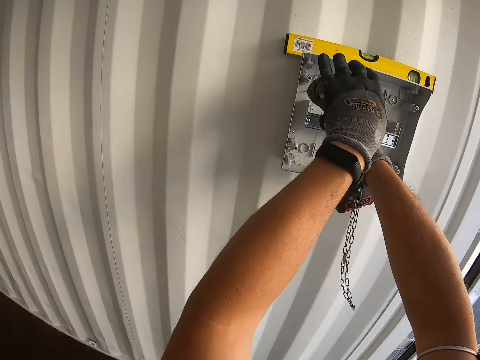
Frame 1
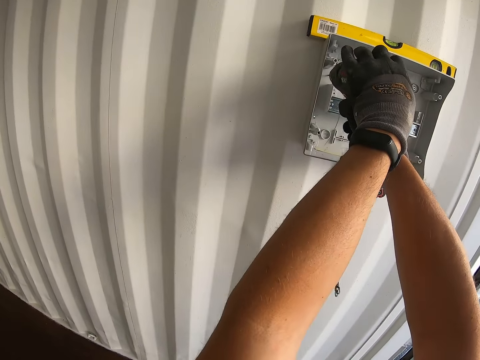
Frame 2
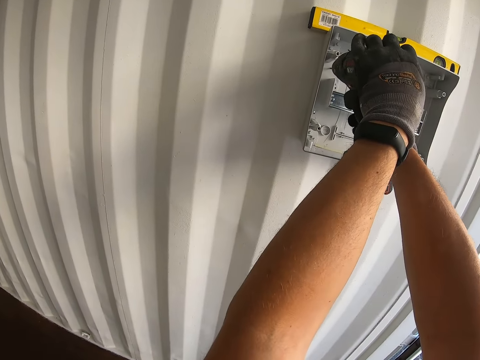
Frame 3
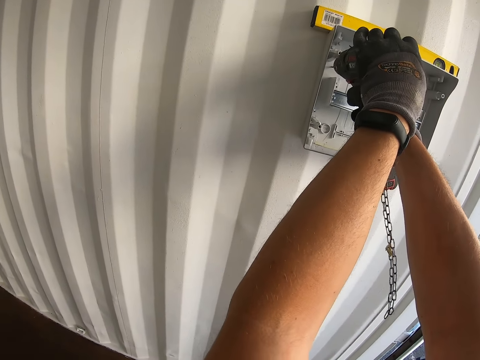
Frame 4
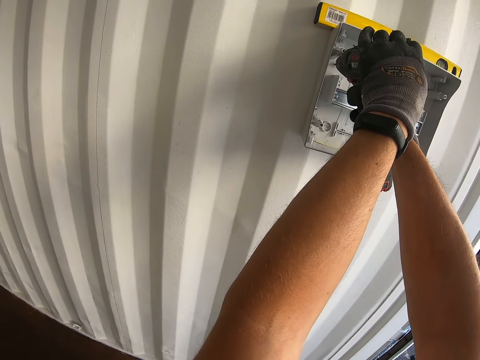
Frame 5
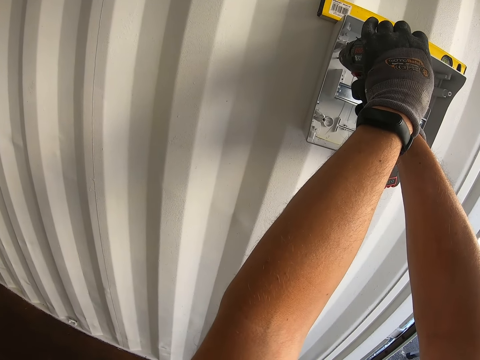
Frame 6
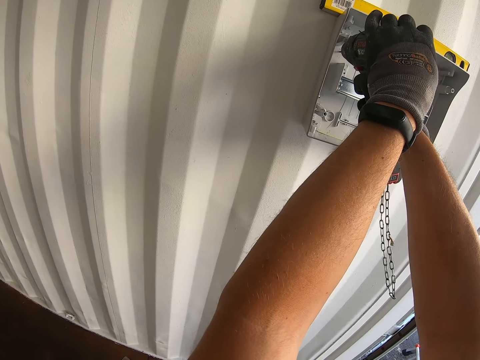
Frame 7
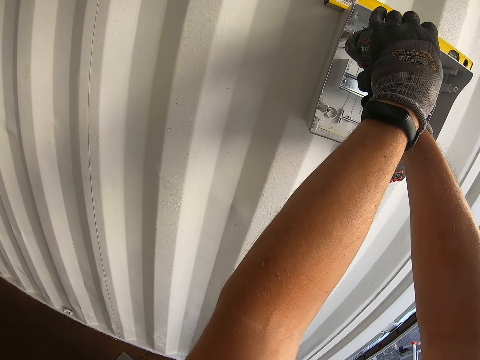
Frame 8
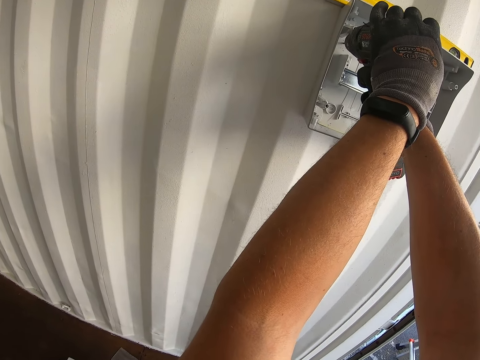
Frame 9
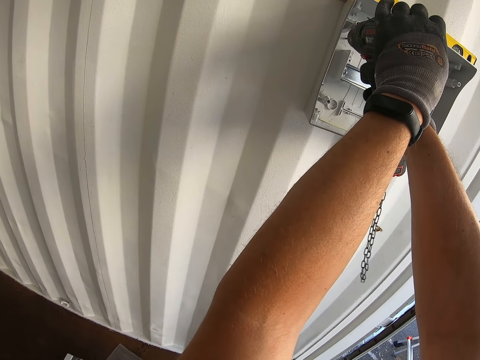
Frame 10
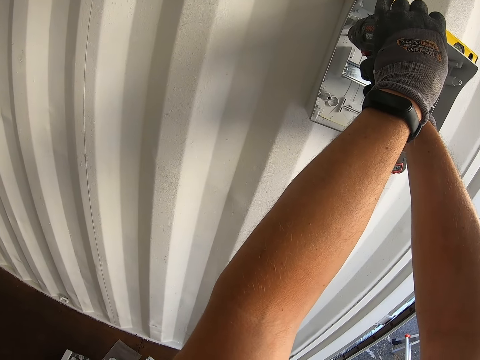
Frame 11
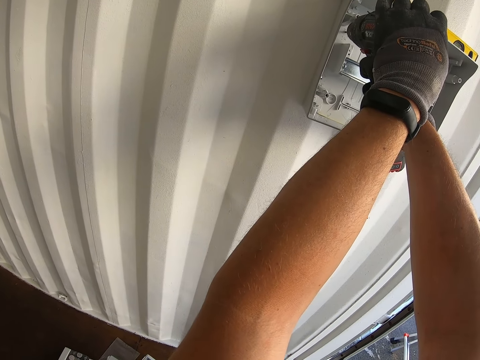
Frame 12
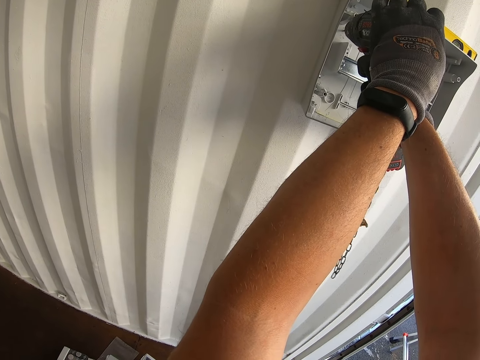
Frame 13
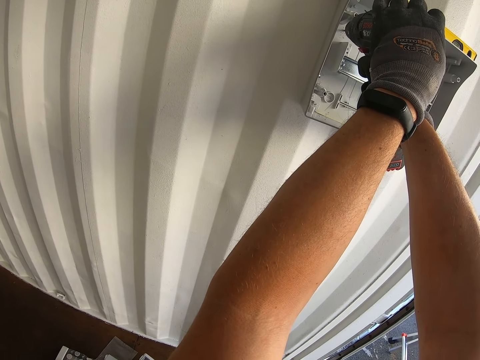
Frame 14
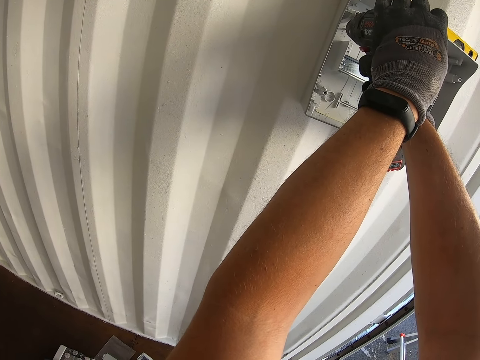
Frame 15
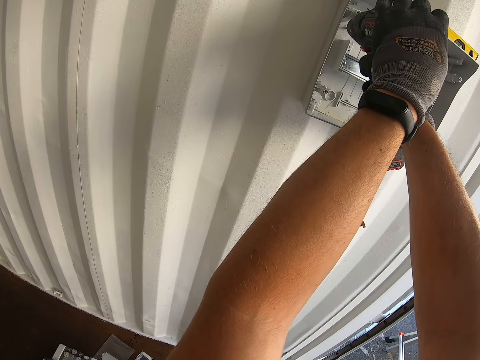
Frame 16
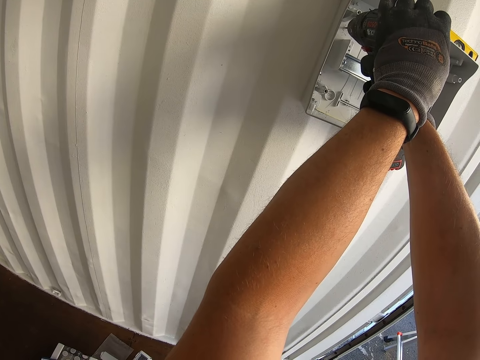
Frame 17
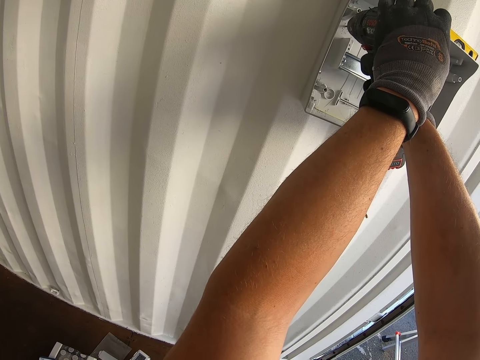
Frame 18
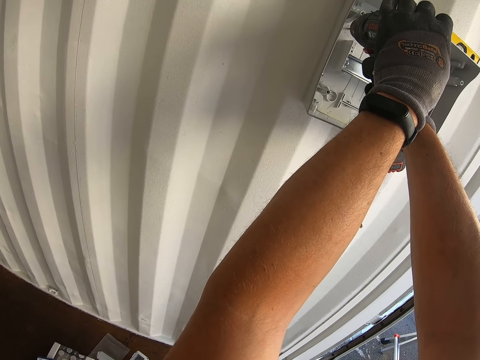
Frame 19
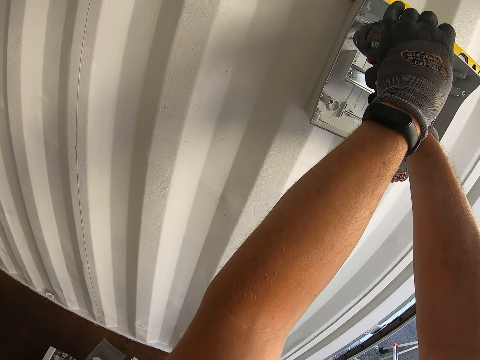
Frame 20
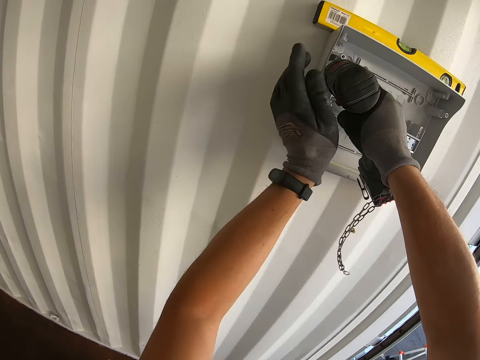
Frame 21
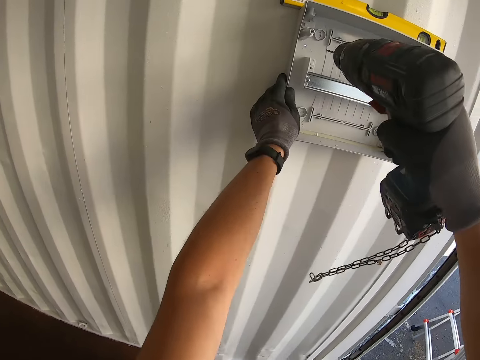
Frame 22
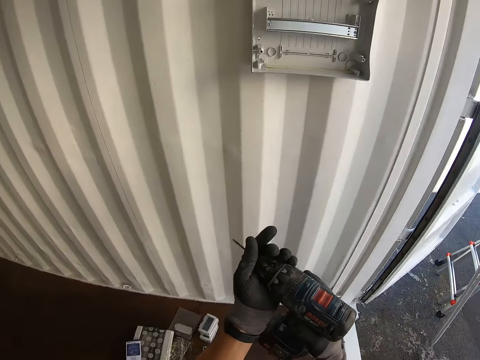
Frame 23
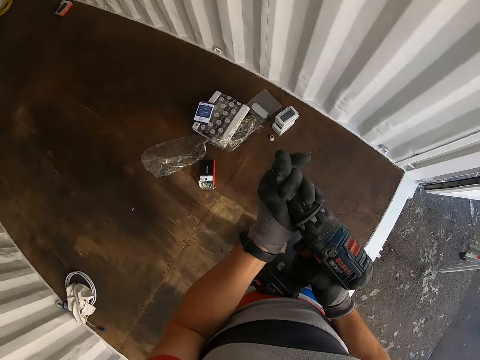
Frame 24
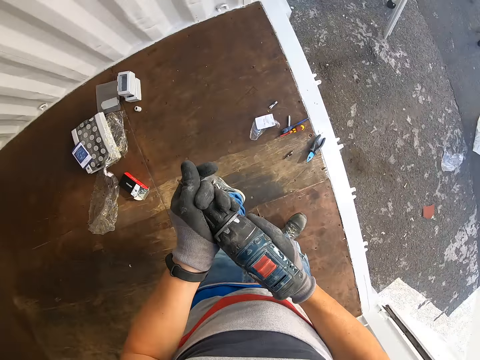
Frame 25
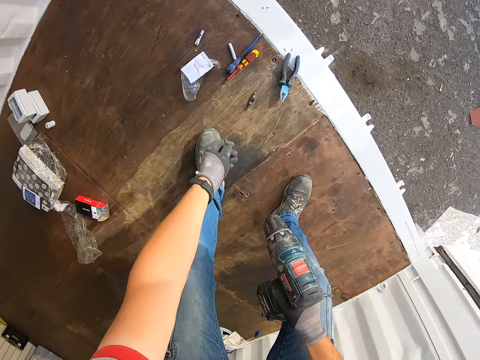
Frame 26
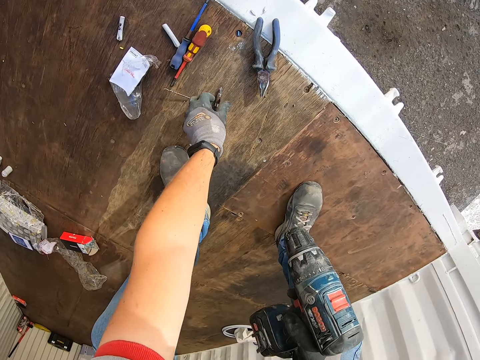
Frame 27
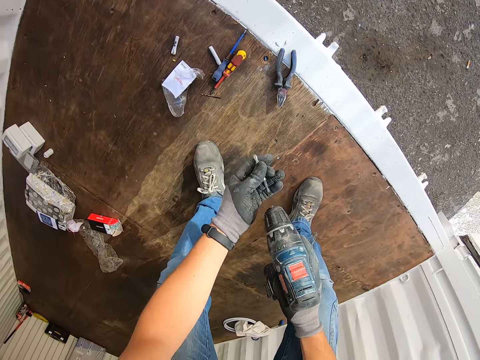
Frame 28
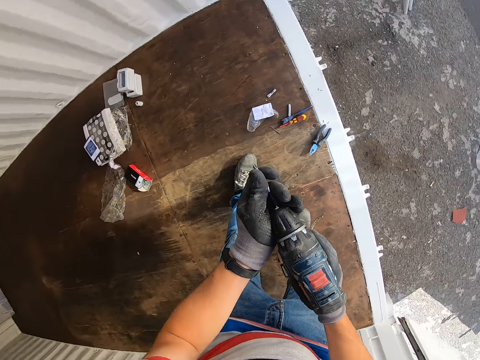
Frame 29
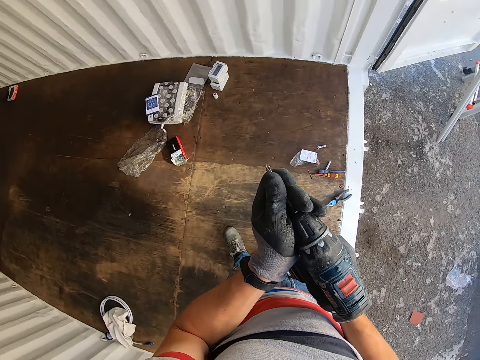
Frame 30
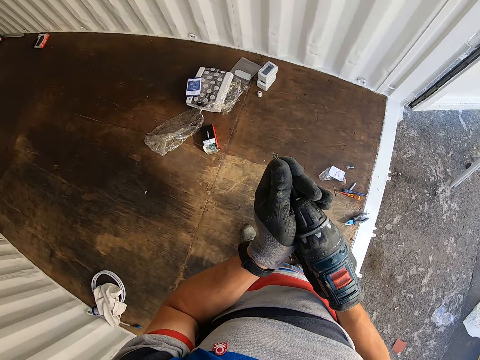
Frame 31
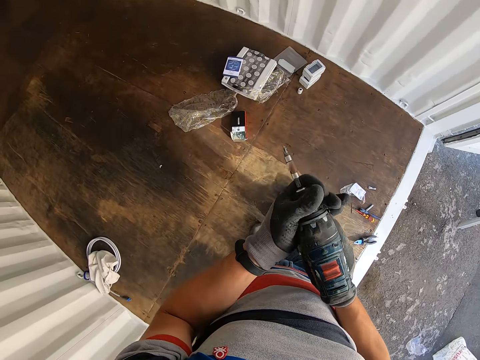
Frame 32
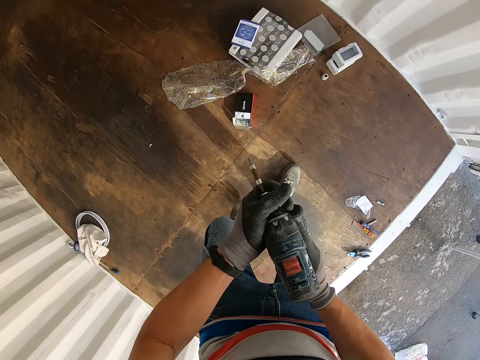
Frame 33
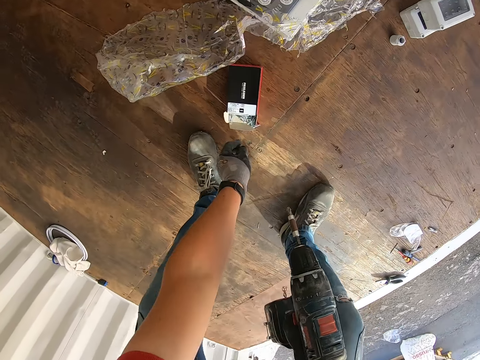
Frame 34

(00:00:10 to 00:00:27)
The camera wearer drills the holes on the socket box with the nail gun. They remove the drill bit from the nail gun. They fix the drill bit on the nail gun.

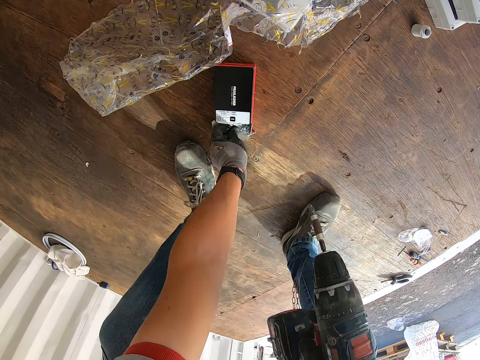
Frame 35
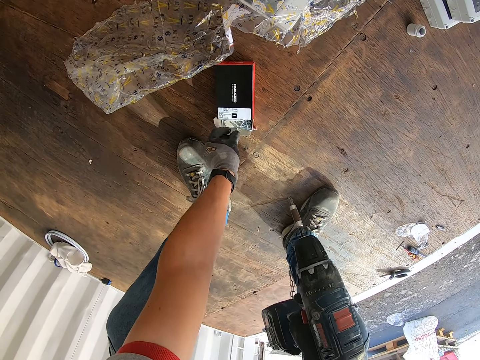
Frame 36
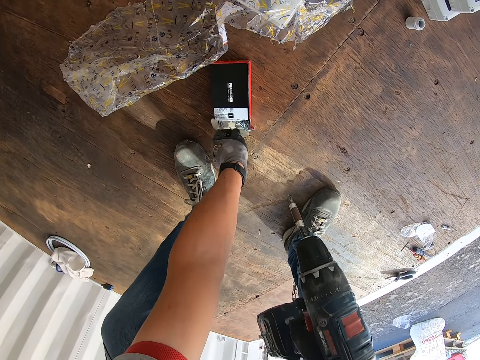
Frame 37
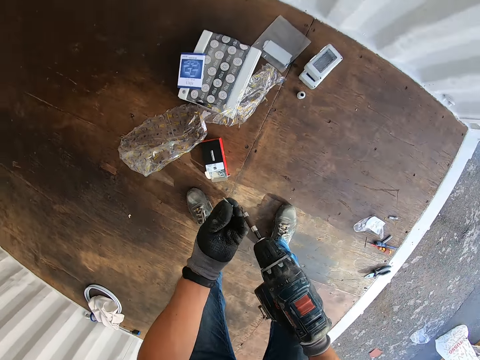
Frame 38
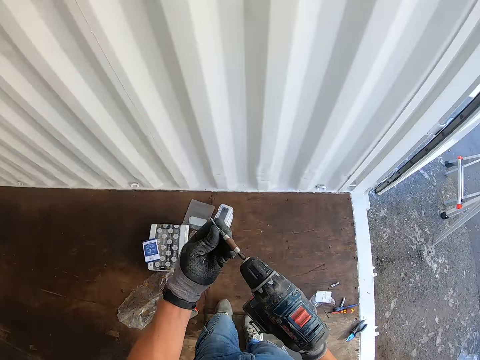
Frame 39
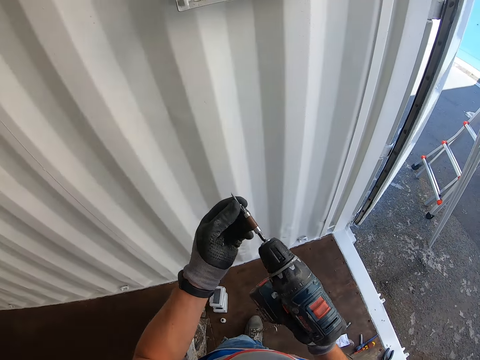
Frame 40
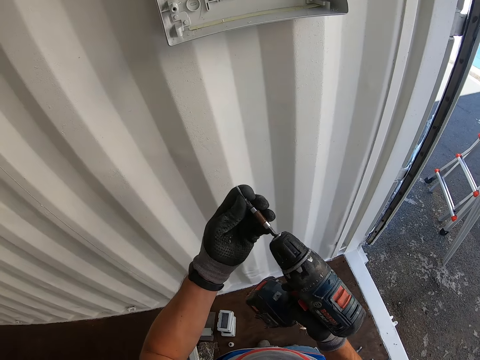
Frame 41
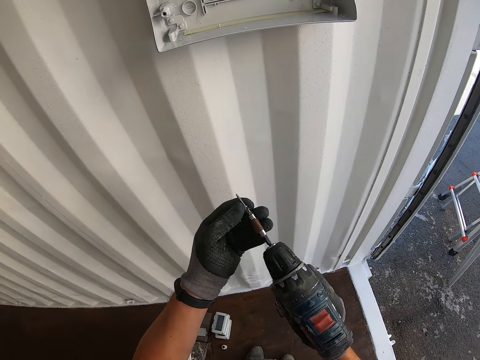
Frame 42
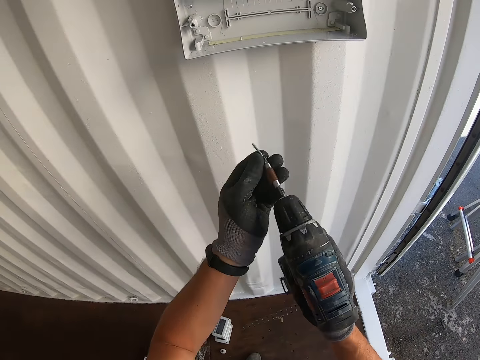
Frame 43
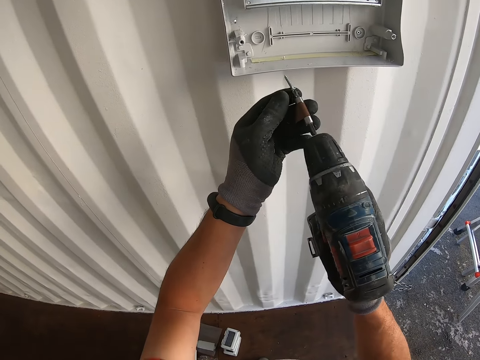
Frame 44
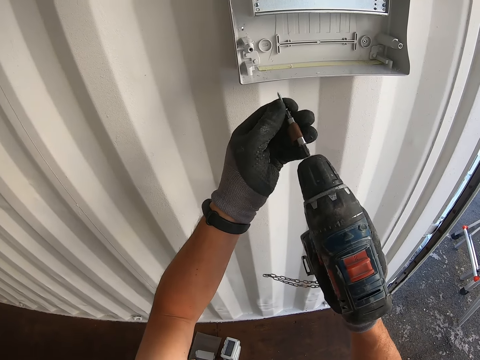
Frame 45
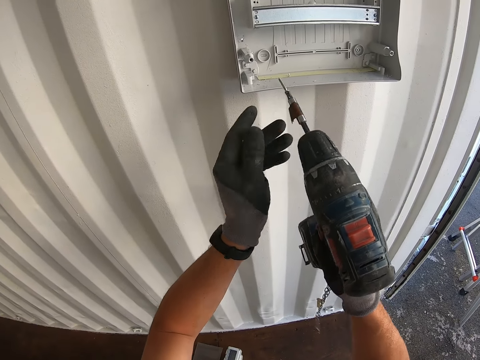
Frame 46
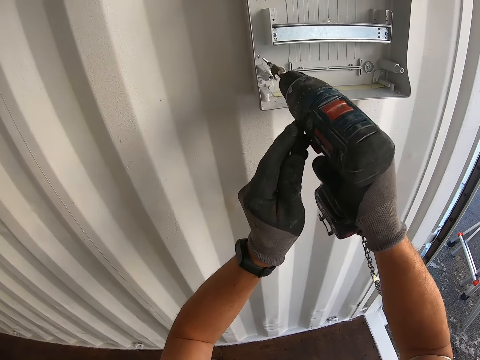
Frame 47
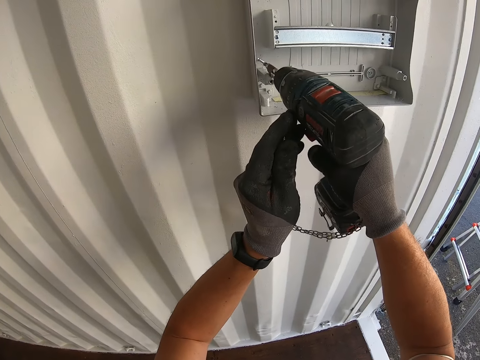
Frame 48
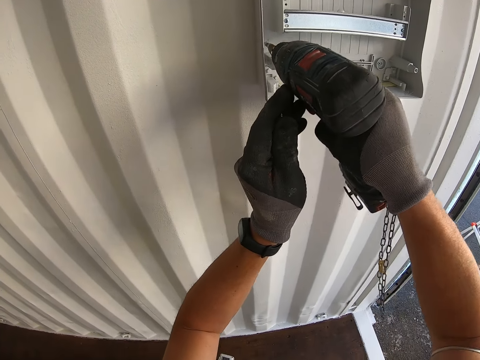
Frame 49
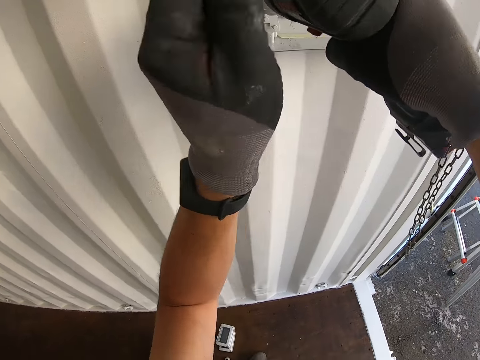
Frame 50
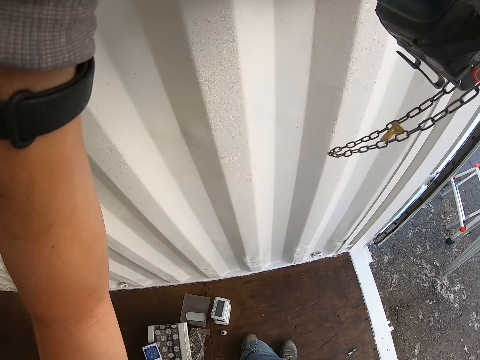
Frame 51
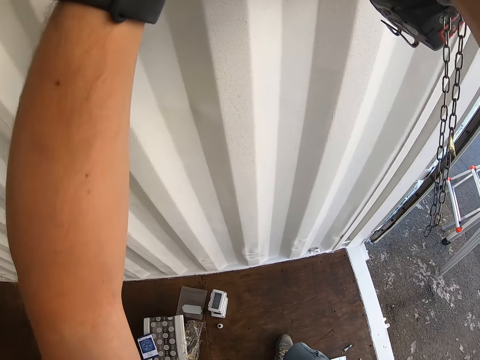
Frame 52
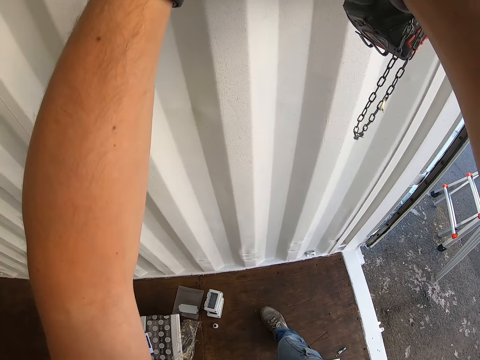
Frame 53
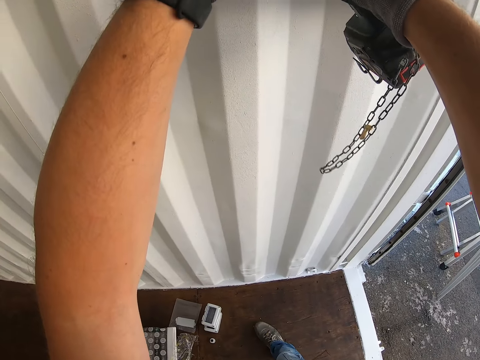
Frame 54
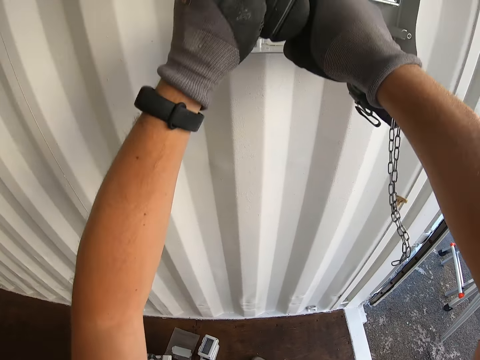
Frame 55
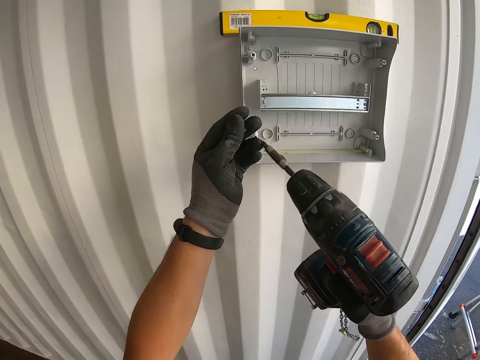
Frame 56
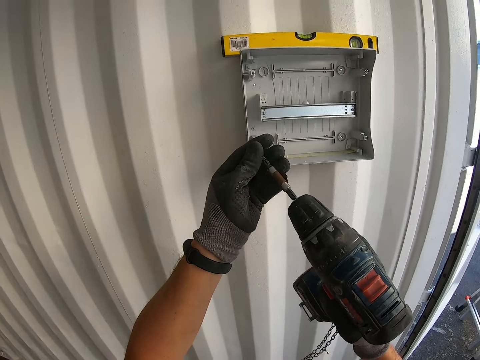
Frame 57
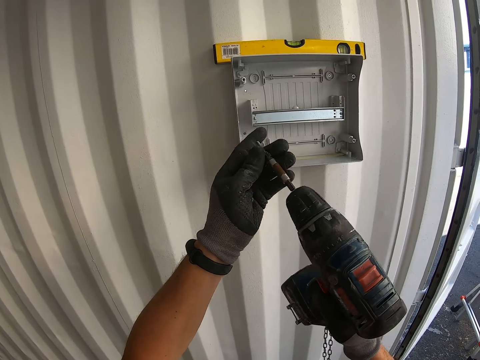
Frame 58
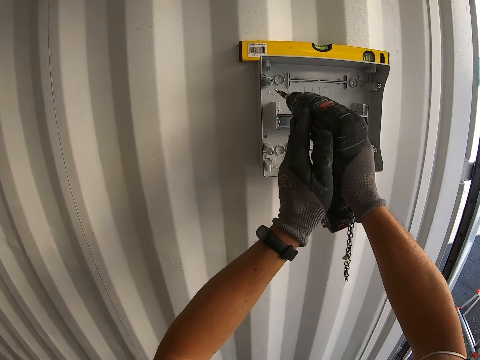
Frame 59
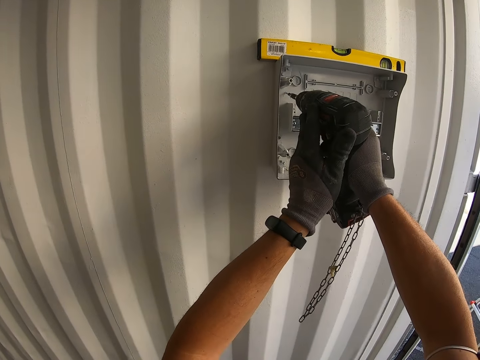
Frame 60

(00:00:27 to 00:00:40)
The camera wearer picks the nut from the box. They connect the drill edge. They fix the nut on the nail gun. They make a hole on the wall. They fix the nut on the socket box.
